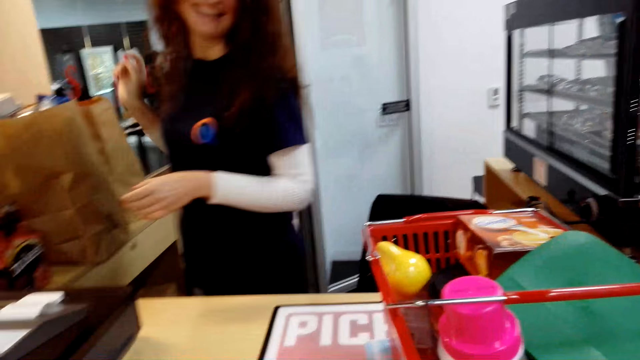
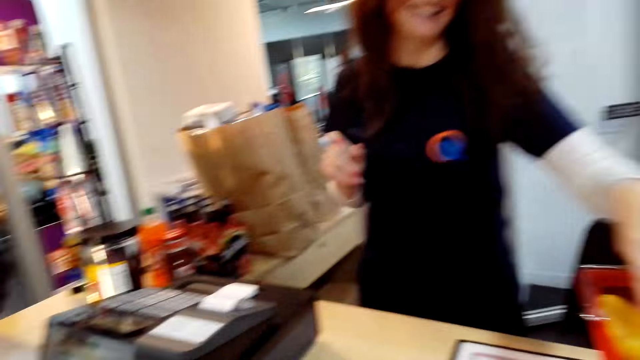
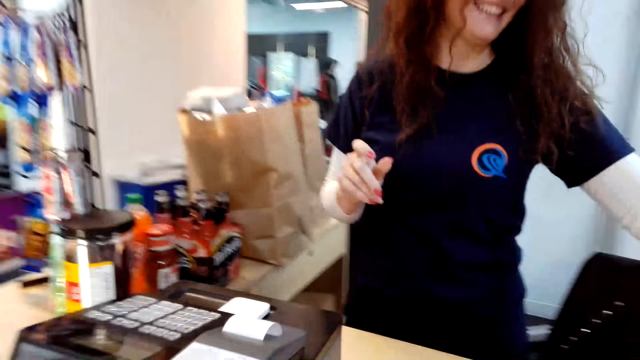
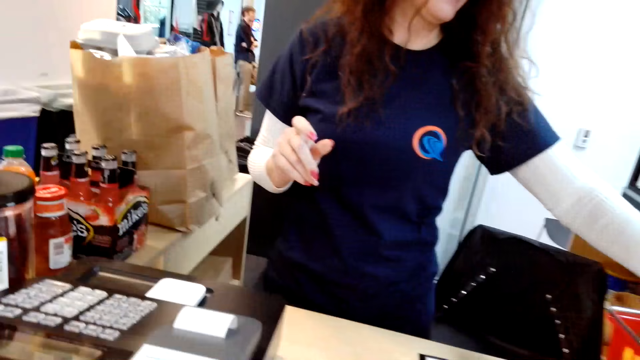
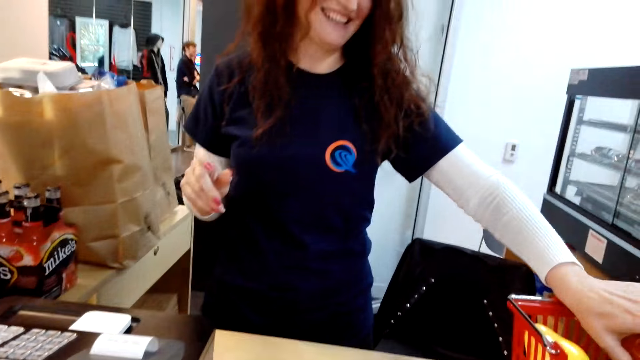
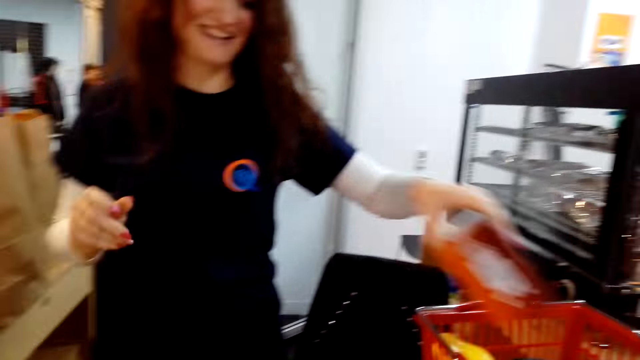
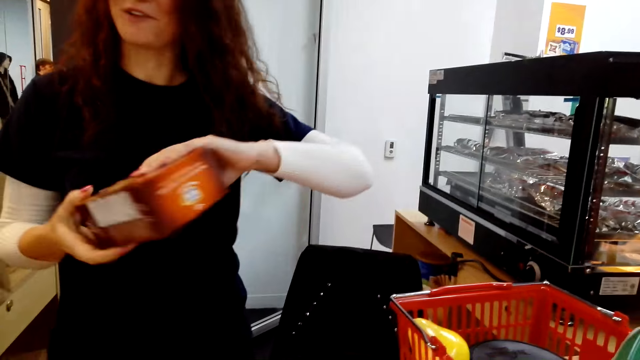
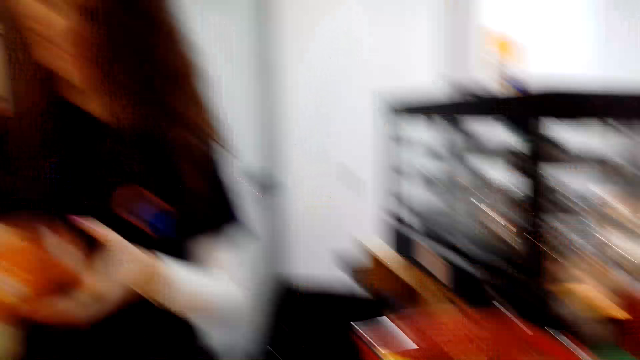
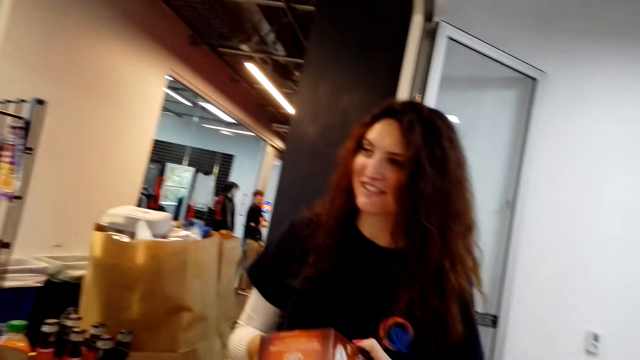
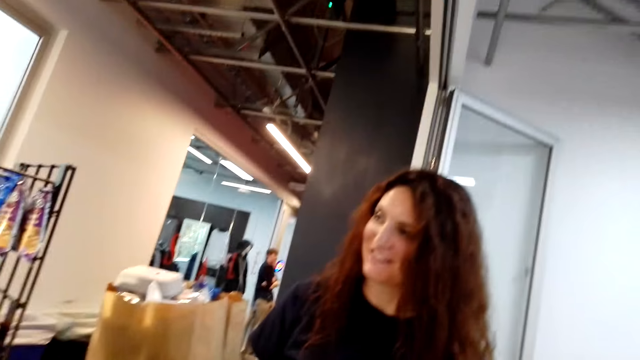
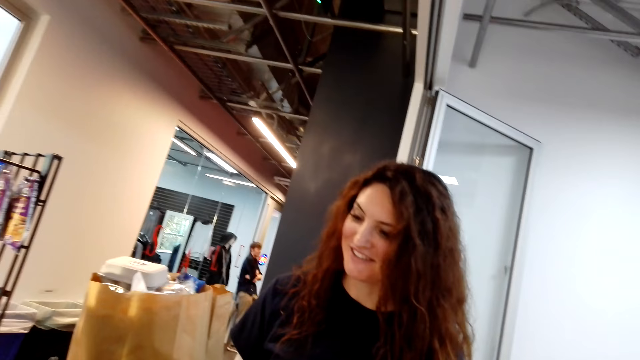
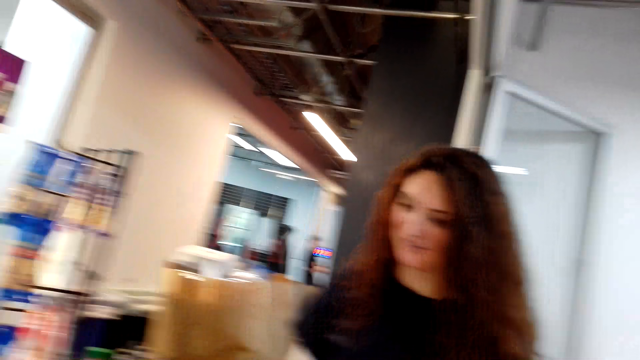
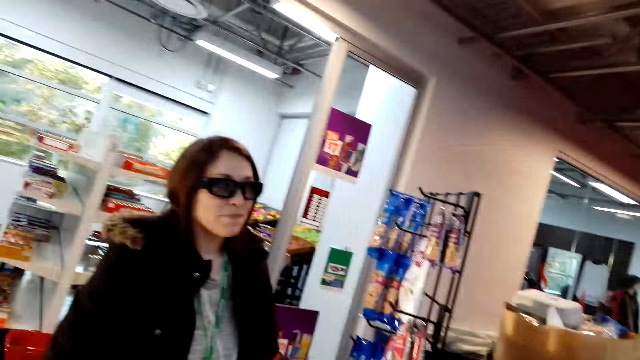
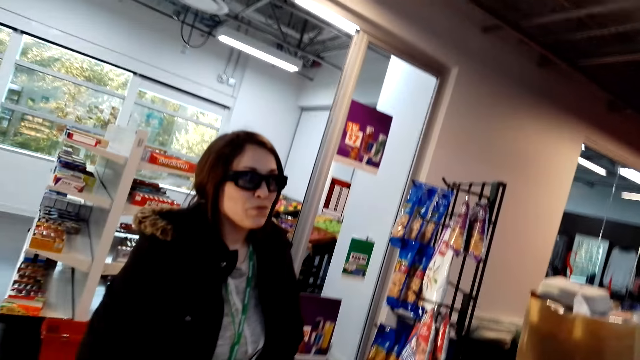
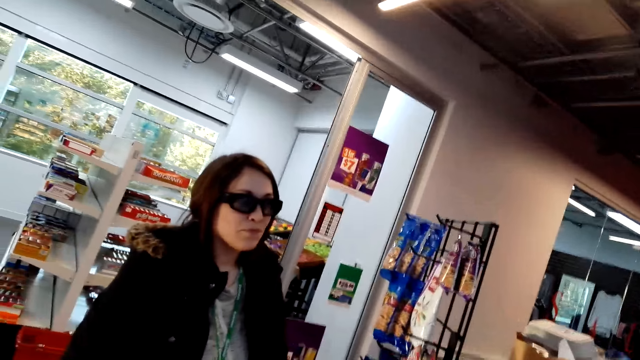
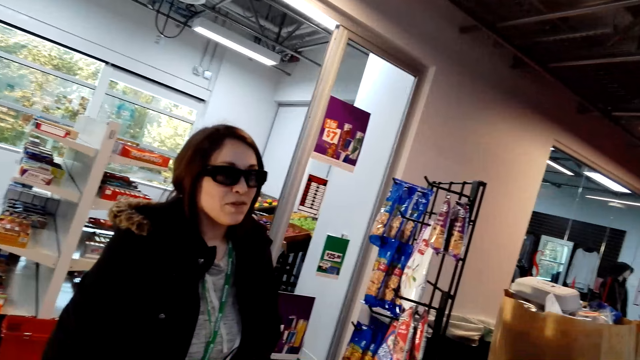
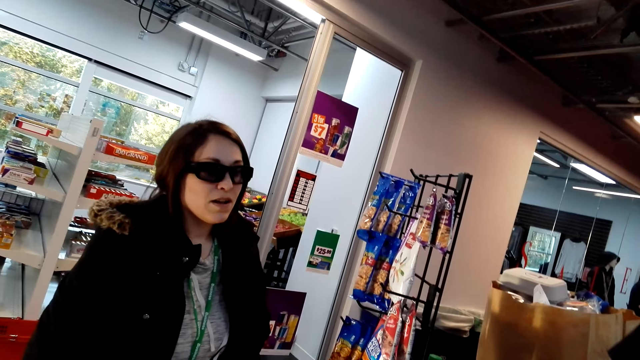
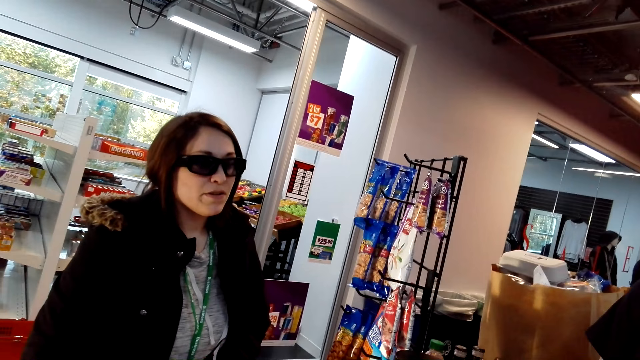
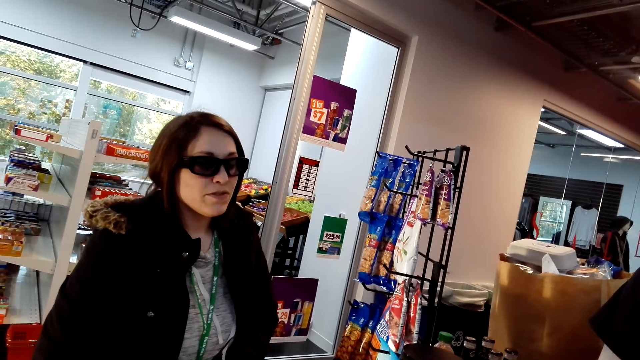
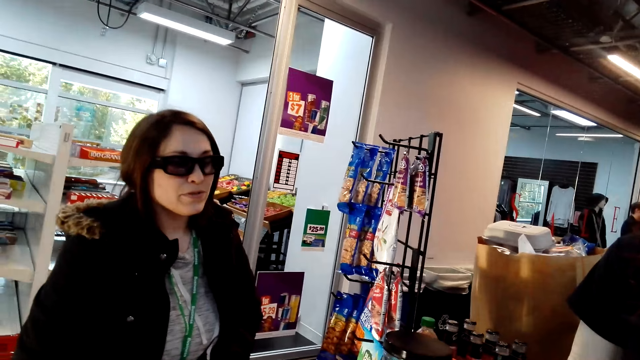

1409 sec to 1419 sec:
Another woman talks to the camera wearer. The camera wearer talks to the first woman. The other woman talks to the camera wearer.

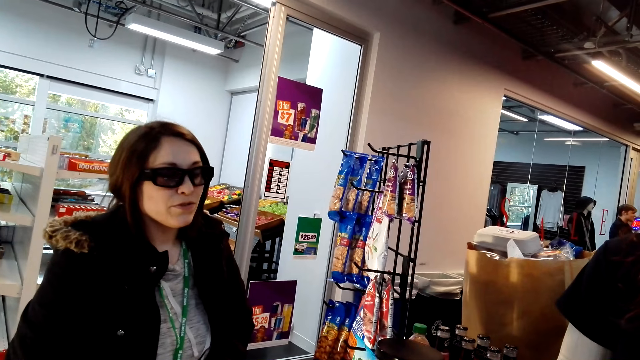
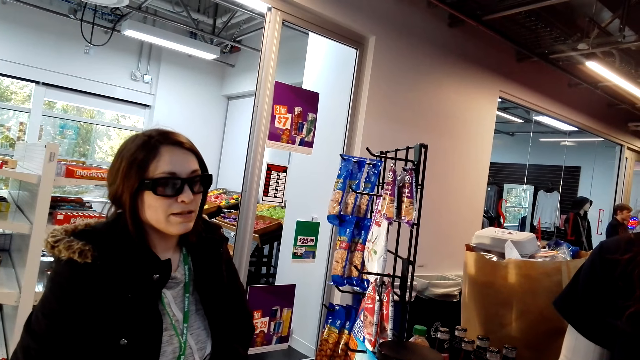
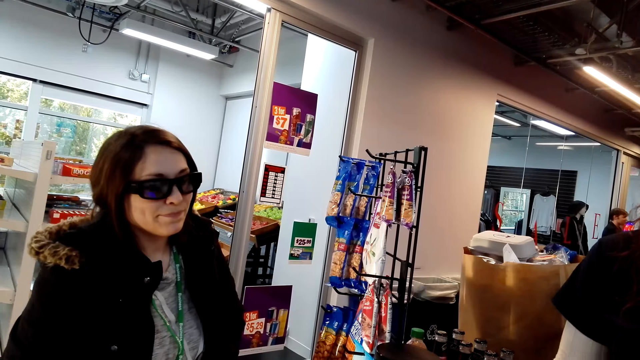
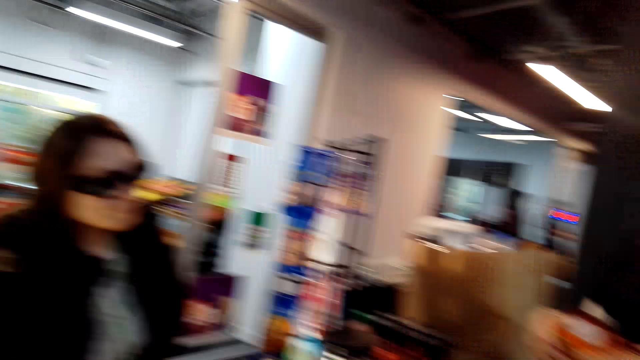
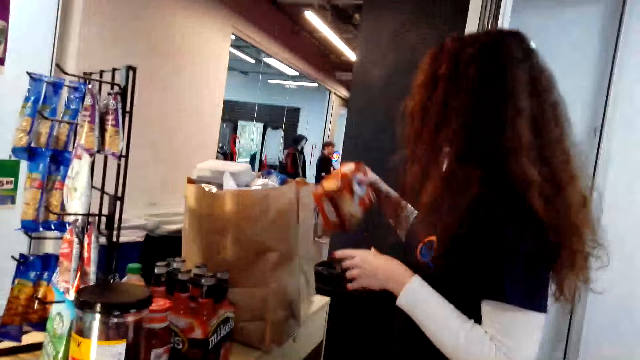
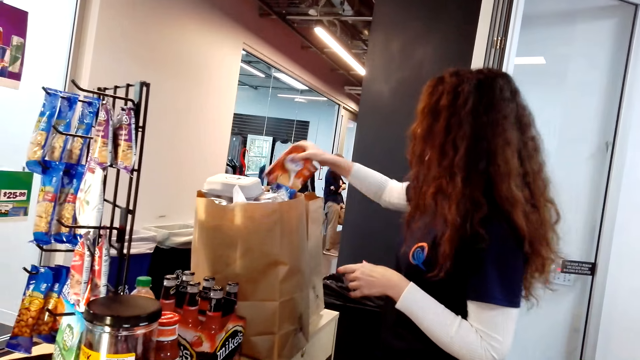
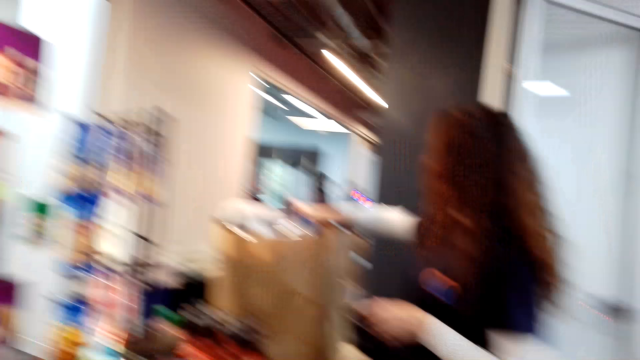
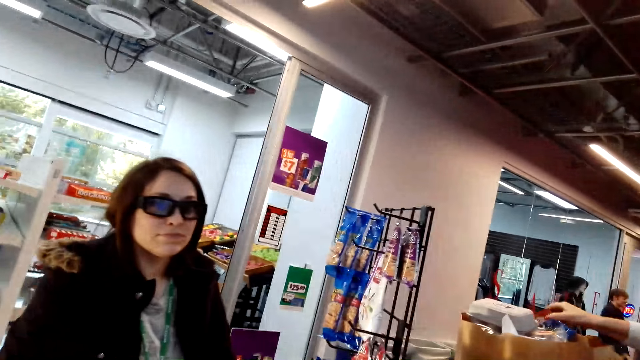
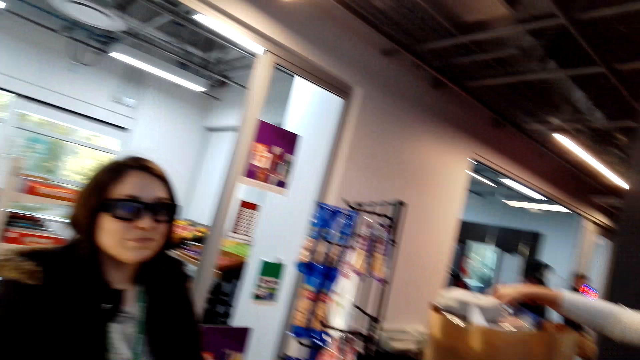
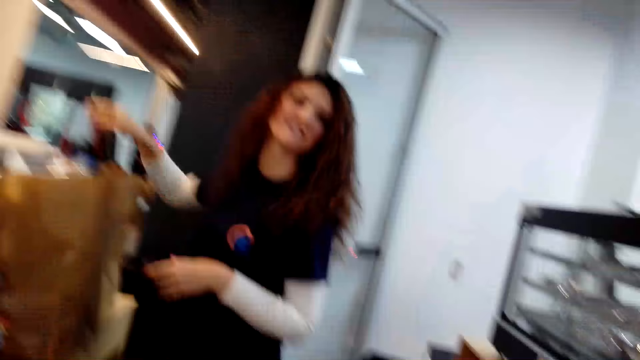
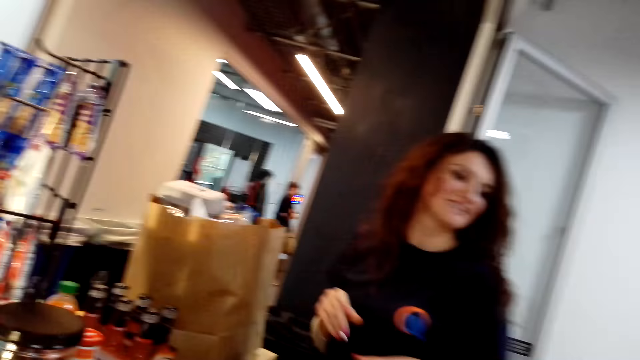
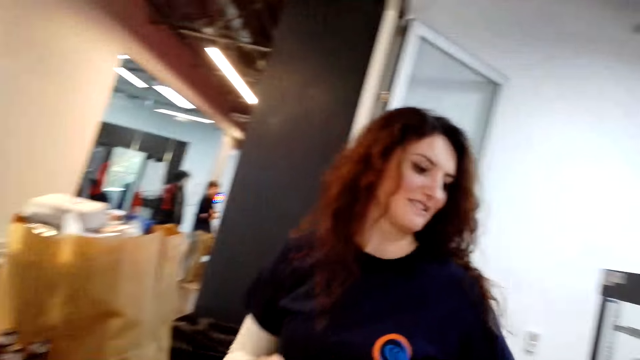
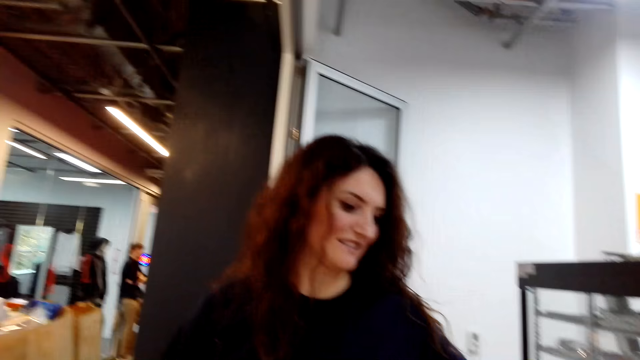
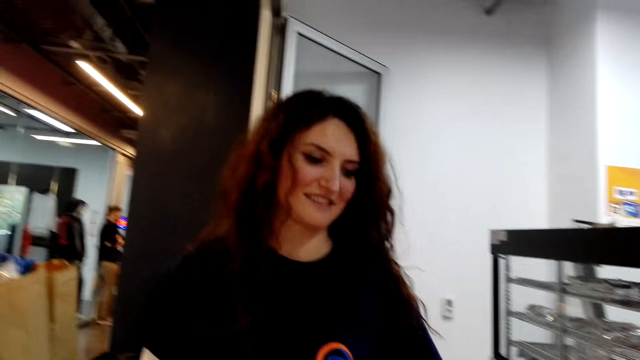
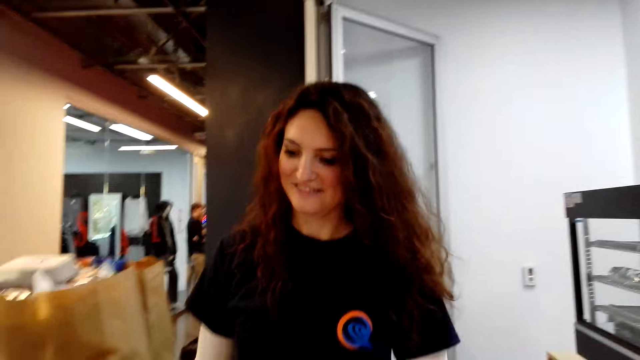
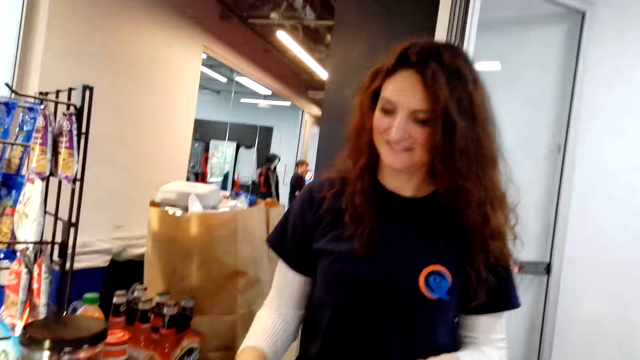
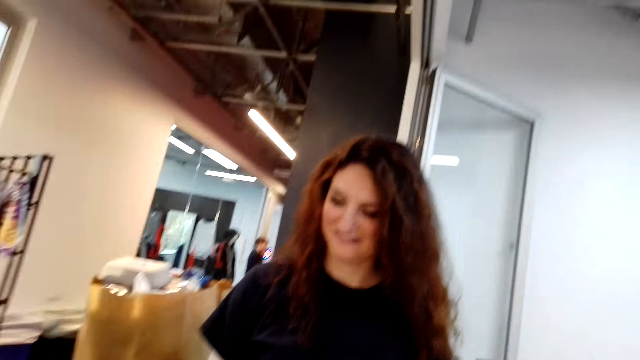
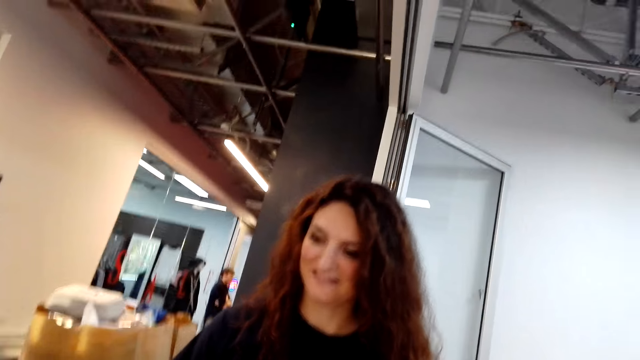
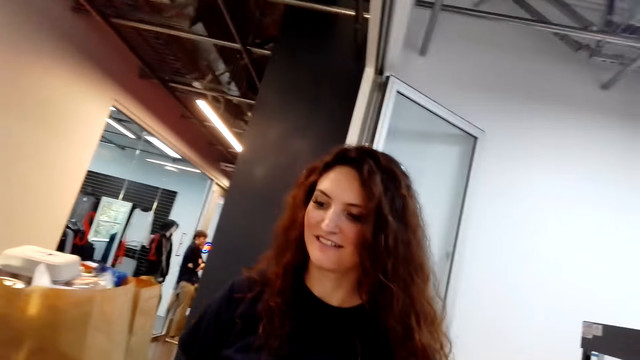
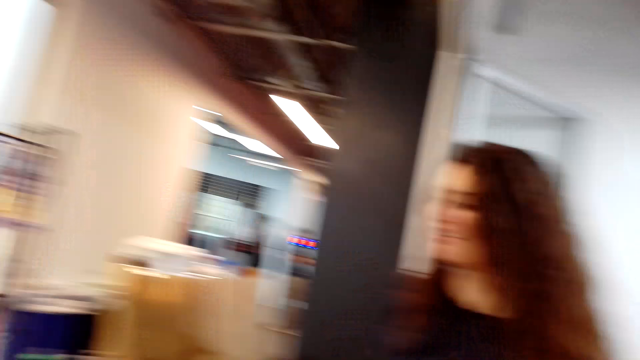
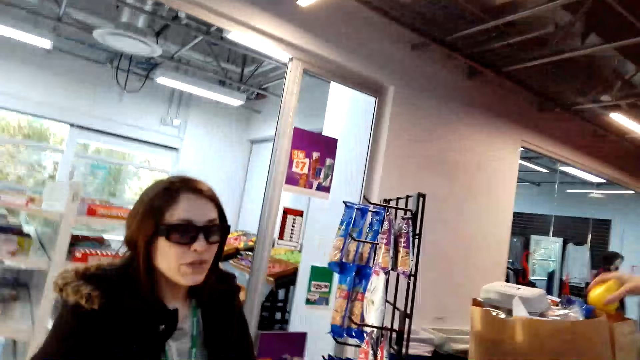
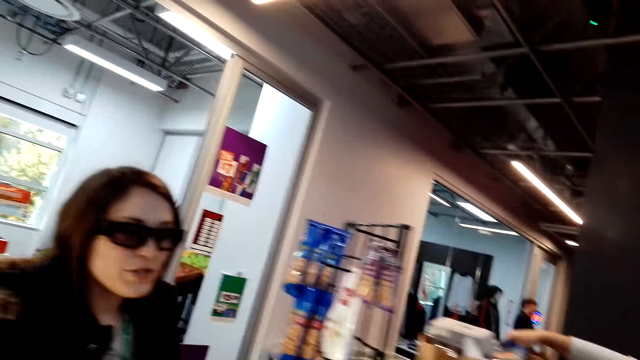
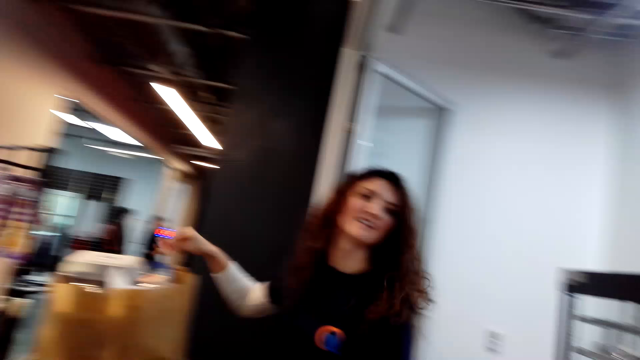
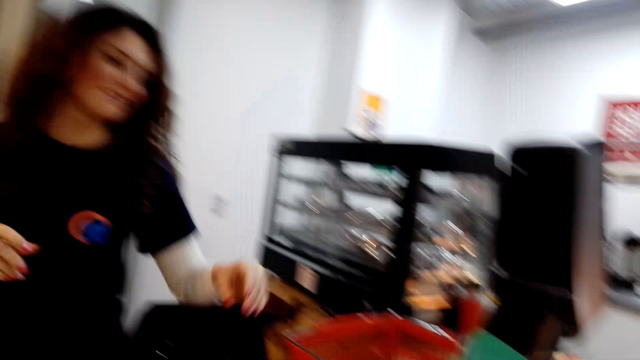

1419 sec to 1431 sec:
The camera wearer talks to the woman.
